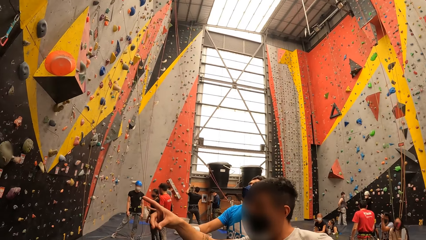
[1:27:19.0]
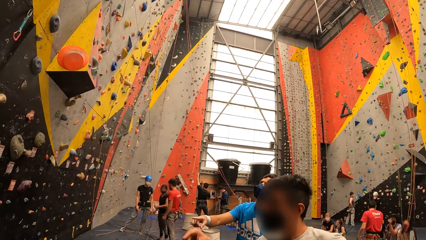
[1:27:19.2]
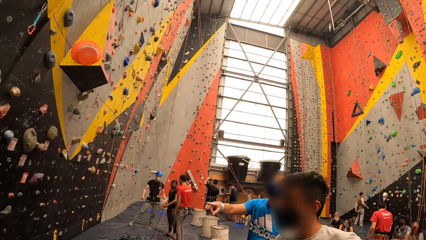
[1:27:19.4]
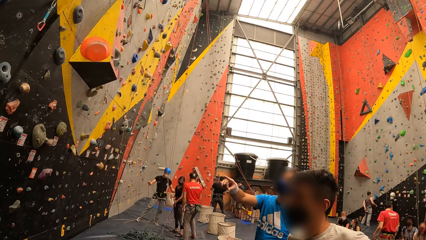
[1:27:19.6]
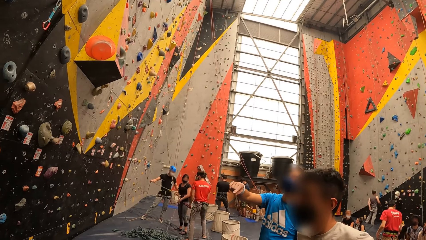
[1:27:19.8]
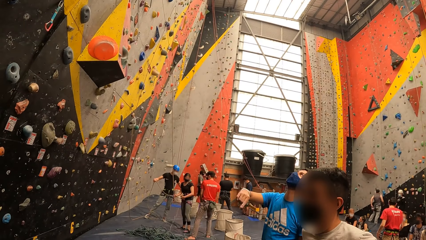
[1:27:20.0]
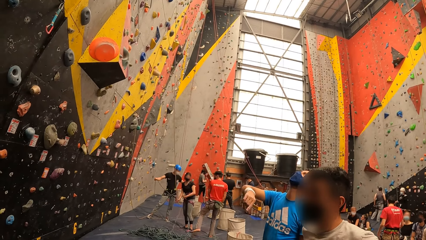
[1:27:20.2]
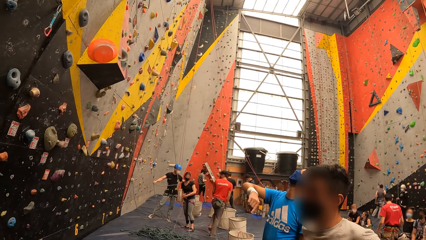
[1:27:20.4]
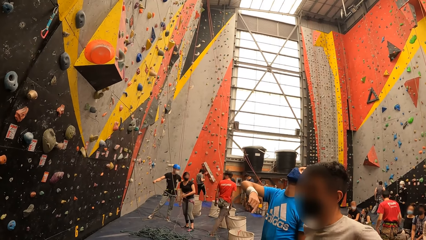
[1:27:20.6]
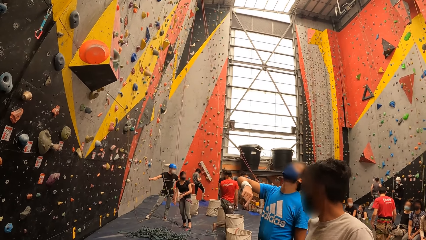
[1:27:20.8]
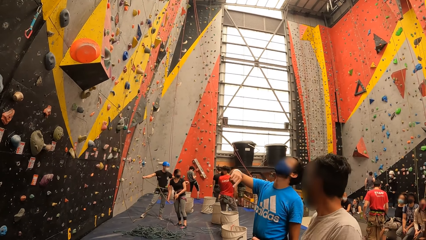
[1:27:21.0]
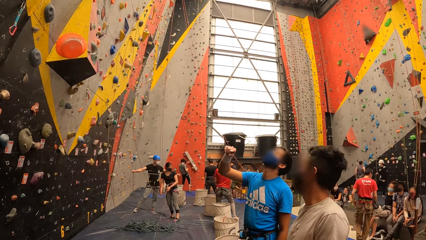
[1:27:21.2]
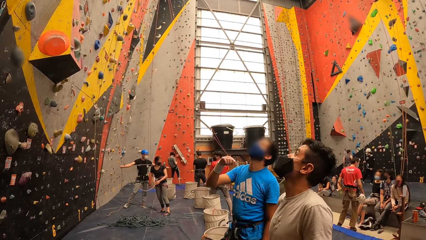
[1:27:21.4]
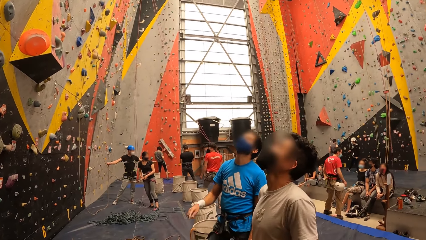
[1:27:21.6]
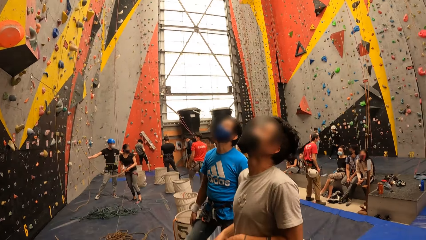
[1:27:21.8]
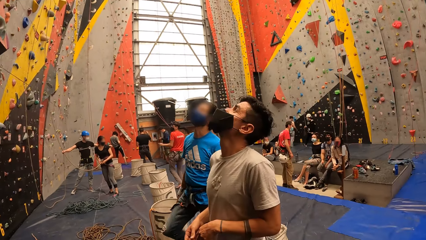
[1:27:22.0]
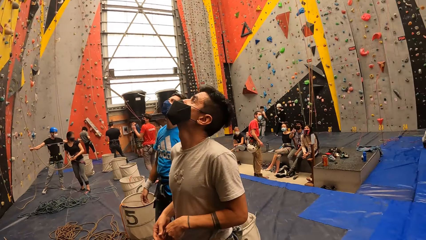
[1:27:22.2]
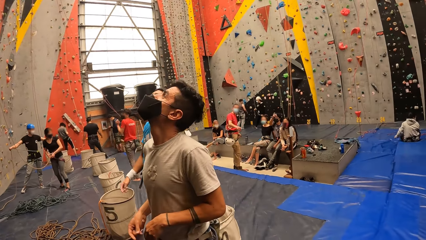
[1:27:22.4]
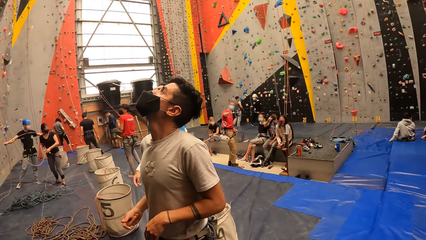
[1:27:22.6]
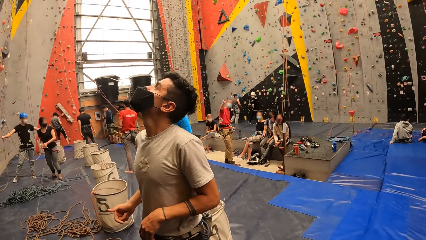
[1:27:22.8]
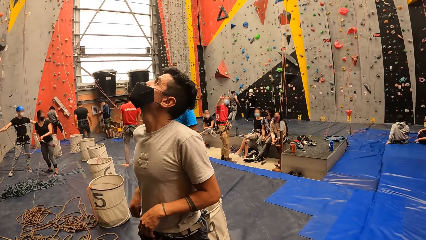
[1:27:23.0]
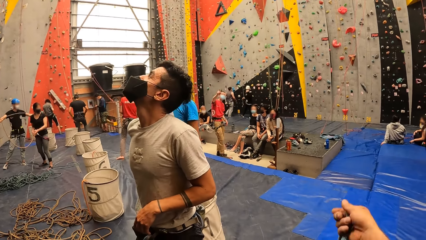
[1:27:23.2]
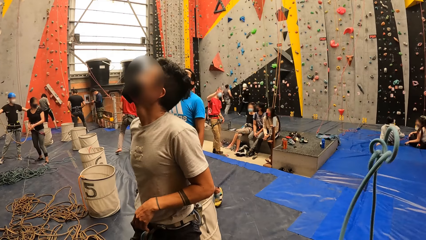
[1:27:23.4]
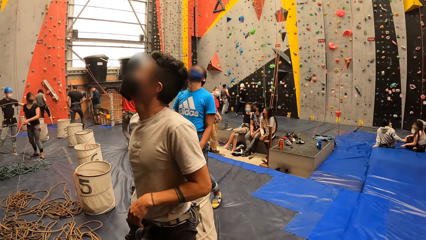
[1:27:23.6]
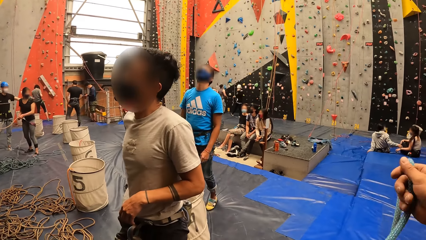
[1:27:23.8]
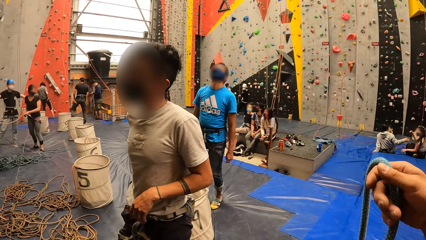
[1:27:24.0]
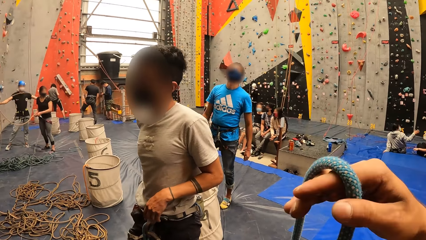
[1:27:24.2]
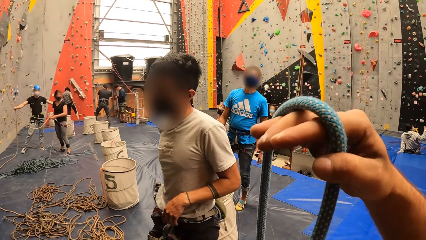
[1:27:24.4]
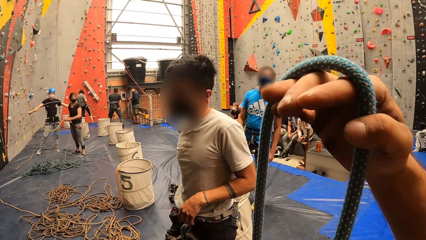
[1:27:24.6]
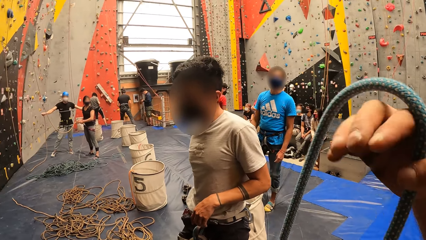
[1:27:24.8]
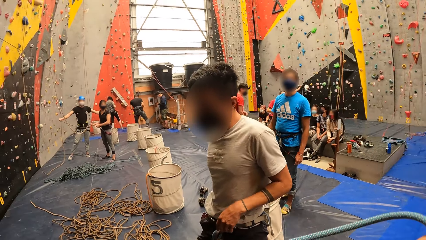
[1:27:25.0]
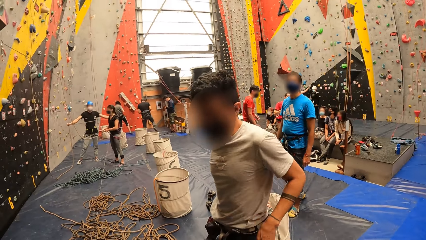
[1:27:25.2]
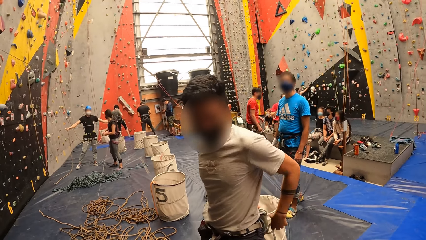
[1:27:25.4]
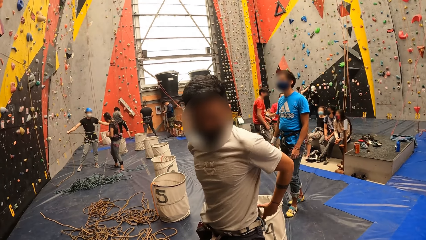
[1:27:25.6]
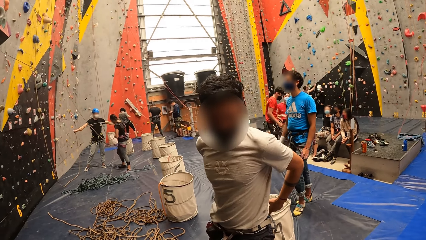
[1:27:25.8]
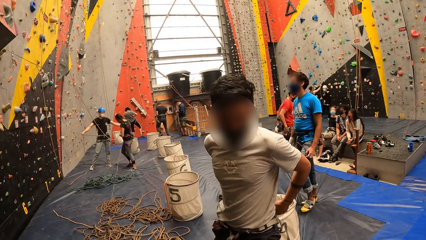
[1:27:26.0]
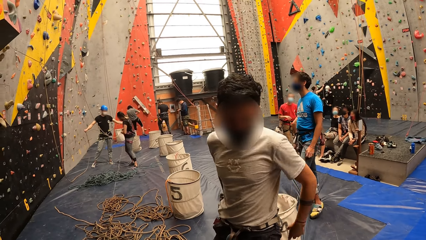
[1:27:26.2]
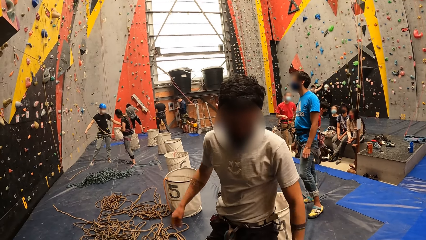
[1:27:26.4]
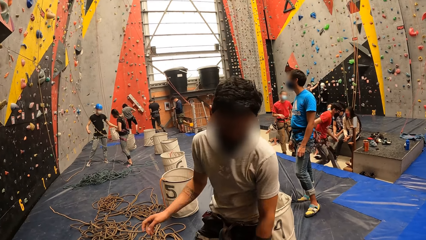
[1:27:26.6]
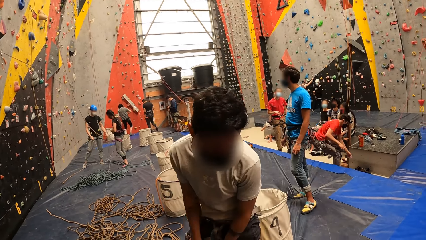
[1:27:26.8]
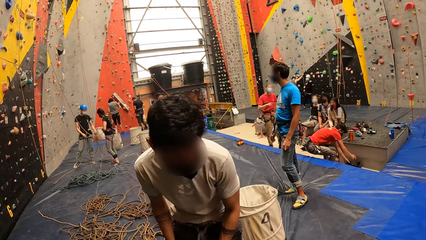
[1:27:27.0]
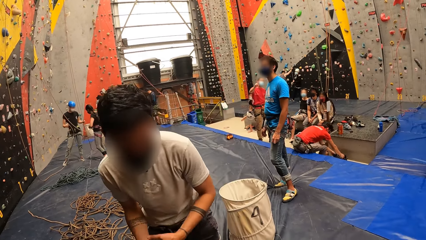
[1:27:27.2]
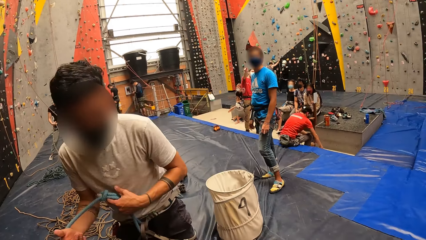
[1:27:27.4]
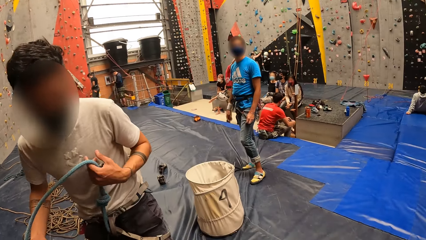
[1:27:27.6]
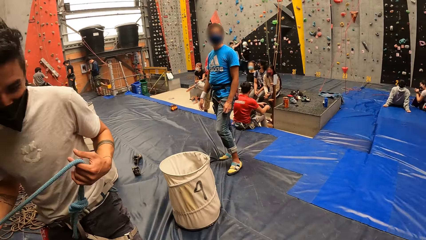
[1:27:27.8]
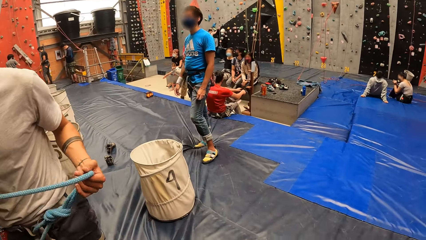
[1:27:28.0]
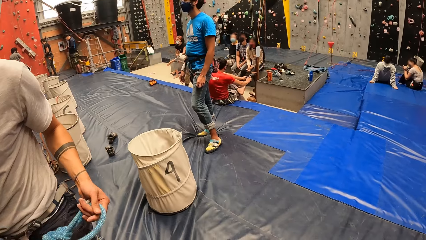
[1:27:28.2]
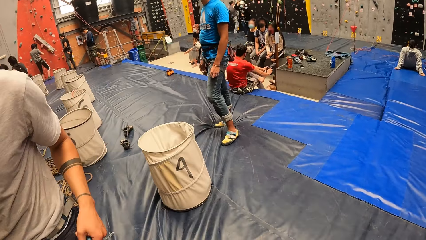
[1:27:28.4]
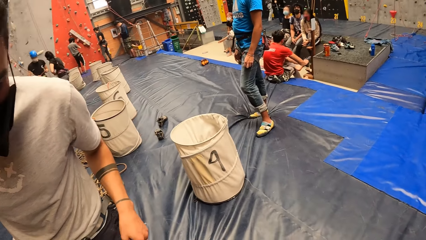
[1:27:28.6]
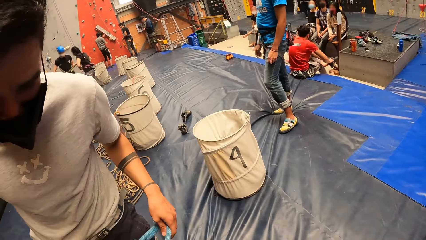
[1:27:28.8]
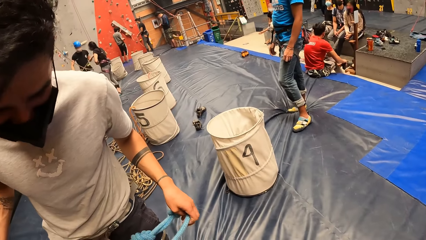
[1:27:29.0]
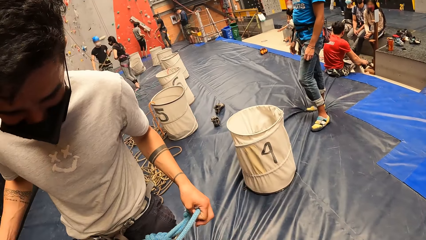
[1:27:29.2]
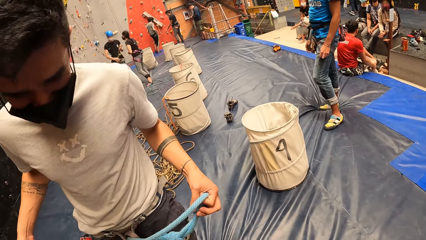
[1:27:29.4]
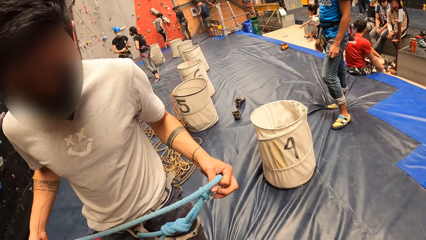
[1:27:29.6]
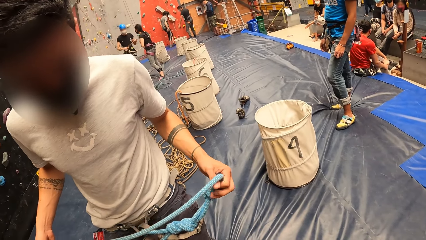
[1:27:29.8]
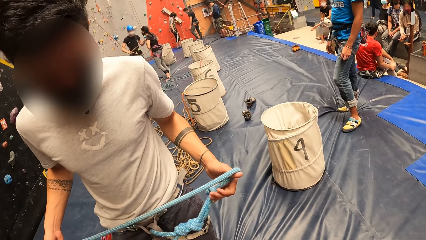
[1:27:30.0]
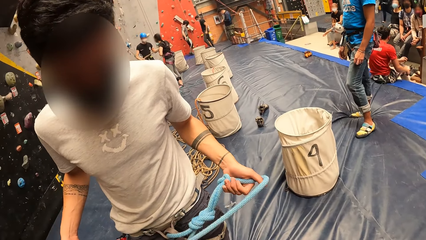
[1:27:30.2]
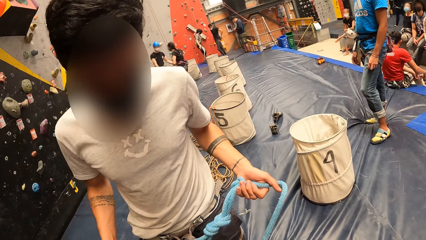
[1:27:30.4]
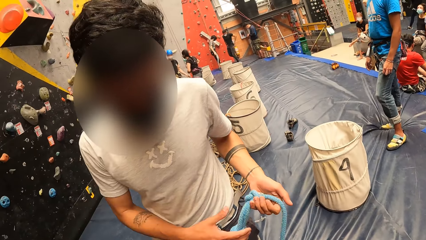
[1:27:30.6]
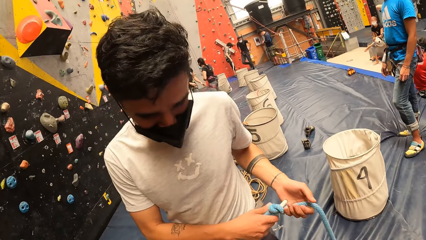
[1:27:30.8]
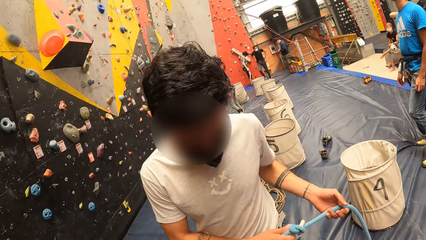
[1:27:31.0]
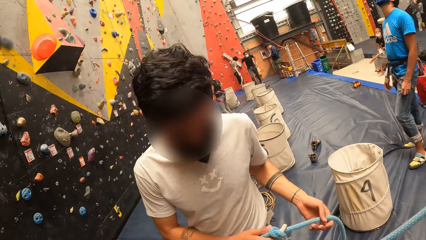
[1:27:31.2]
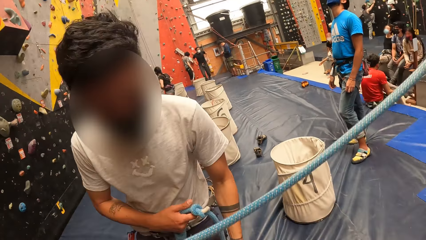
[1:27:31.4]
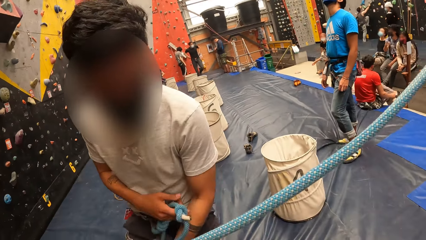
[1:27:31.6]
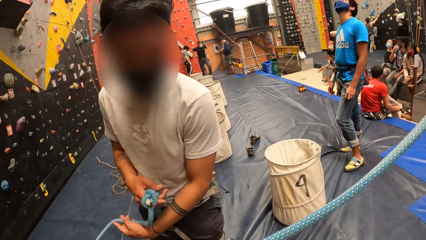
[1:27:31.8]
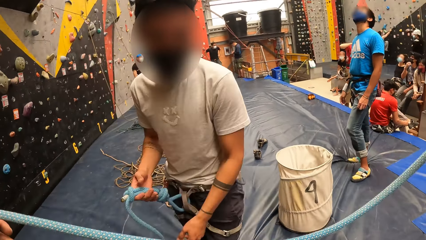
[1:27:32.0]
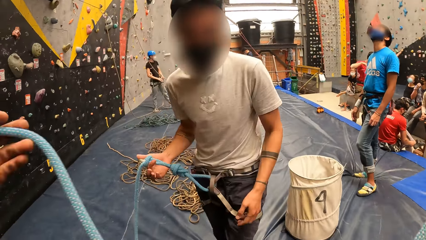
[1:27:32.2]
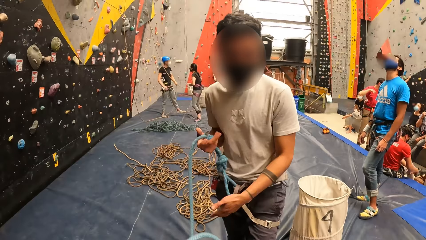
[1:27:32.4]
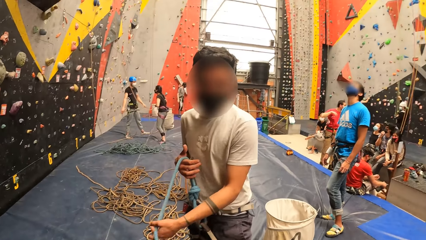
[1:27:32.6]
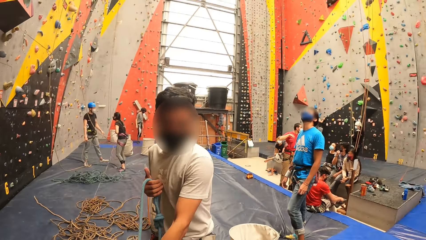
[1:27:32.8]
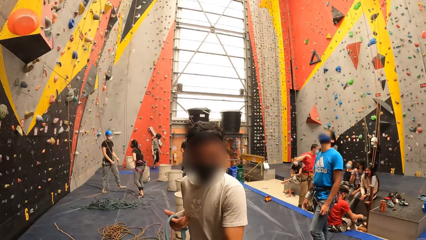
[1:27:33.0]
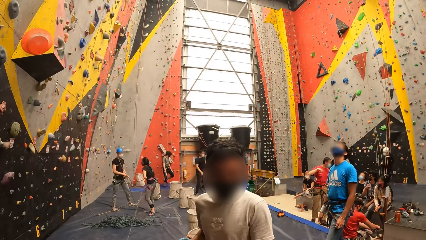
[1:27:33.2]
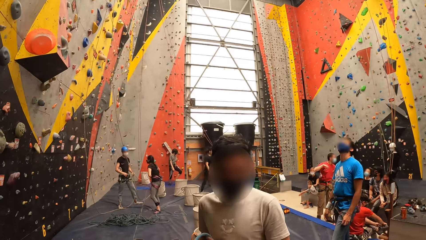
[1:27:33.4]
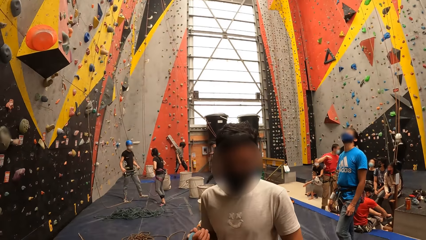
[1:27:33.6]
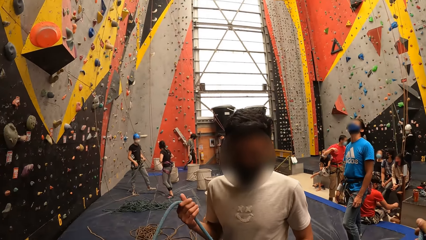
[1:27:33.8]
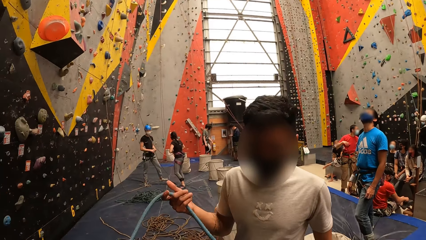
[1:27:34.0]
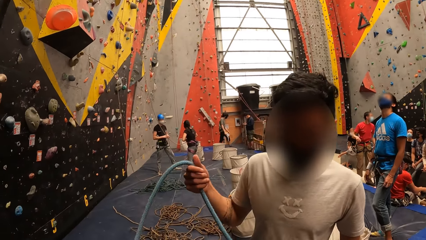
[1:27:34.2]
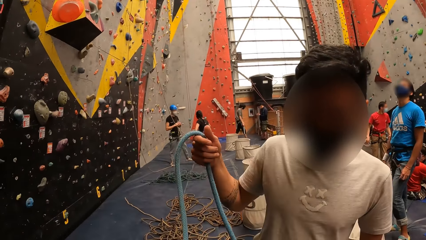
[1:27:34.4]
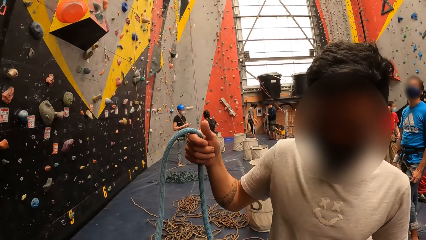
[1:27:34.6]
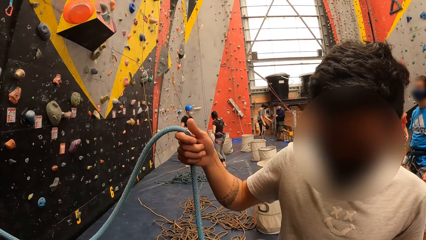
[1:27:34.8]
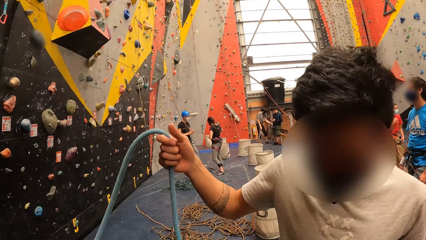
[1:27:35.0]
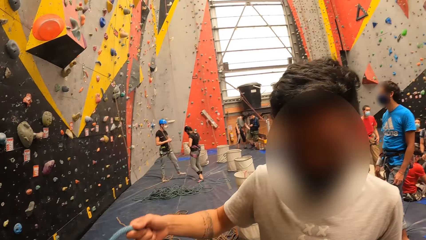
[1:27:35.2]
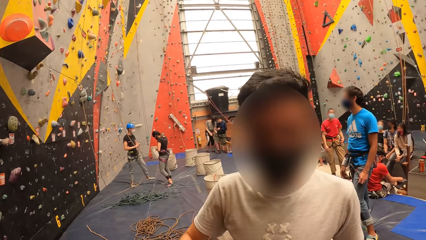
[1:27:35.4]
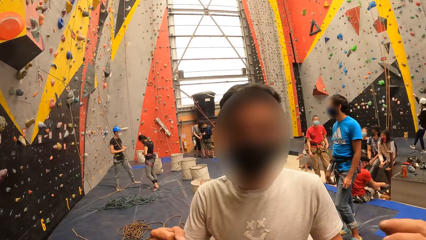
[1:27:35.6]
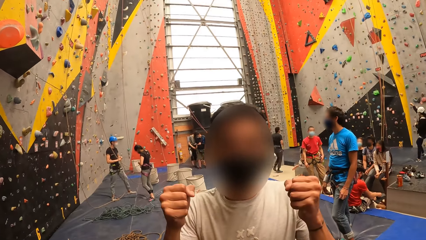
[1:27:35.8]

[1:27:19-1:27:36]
A man points at the board. Another man points at the board. The other man looks up. The first man looks up. The camera wearer straightens a rope. The first man touches the back and holds the rope on the left hand. The first man stretches the rope.
